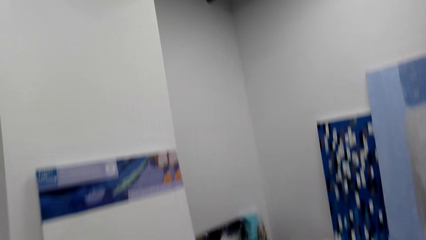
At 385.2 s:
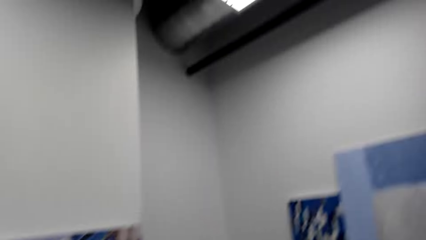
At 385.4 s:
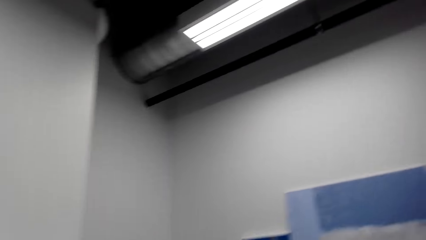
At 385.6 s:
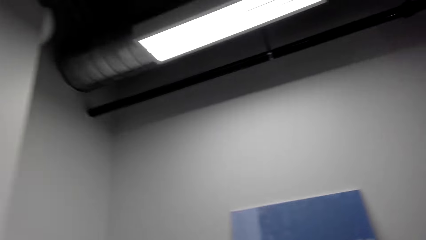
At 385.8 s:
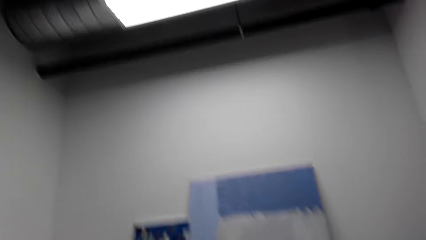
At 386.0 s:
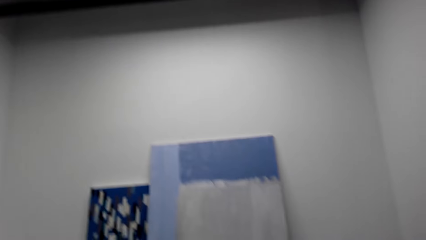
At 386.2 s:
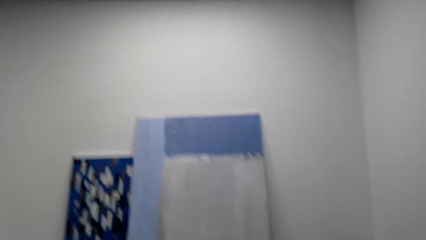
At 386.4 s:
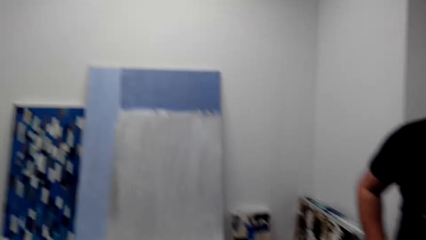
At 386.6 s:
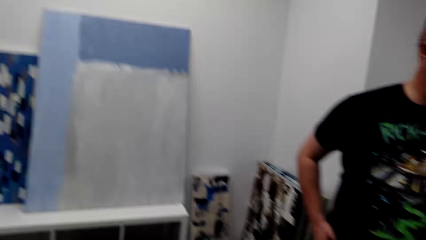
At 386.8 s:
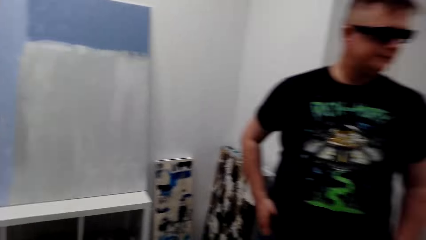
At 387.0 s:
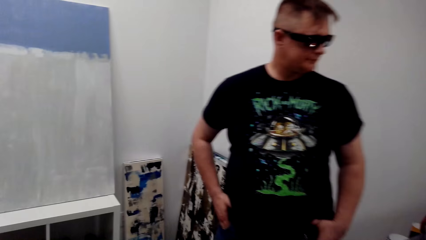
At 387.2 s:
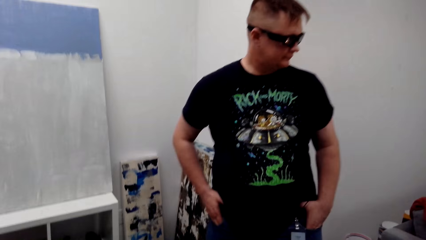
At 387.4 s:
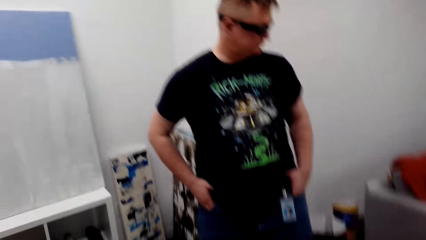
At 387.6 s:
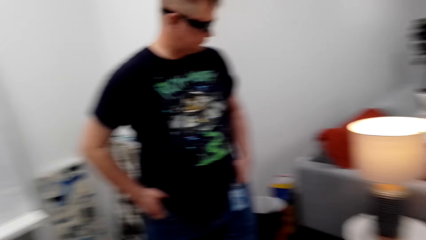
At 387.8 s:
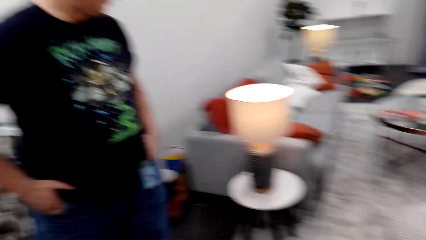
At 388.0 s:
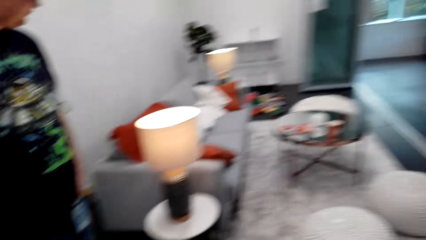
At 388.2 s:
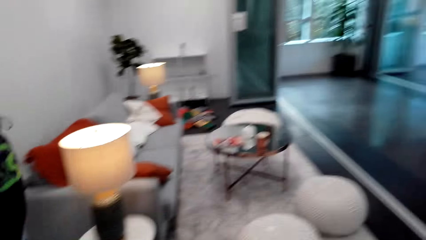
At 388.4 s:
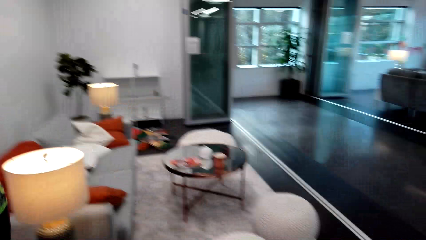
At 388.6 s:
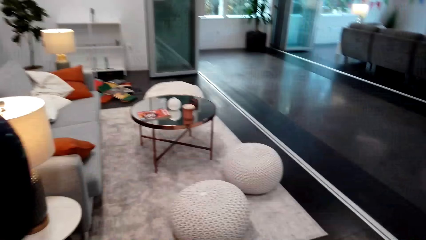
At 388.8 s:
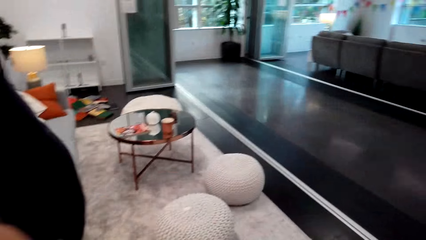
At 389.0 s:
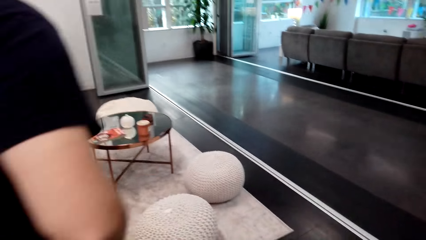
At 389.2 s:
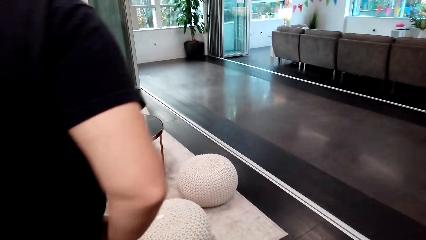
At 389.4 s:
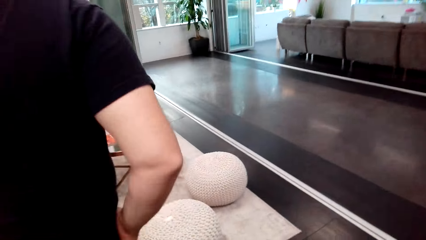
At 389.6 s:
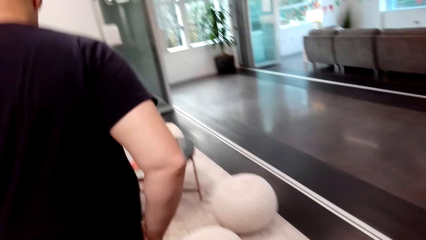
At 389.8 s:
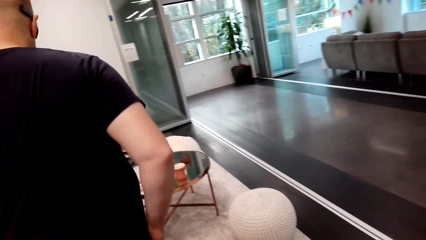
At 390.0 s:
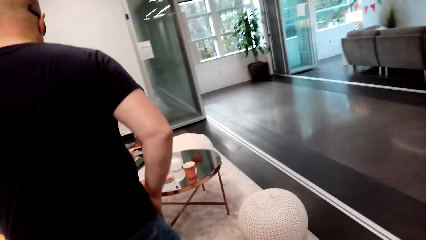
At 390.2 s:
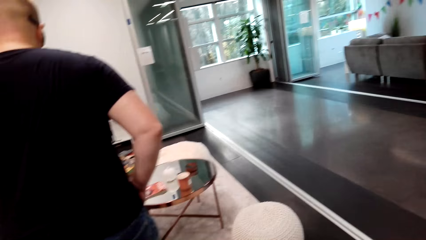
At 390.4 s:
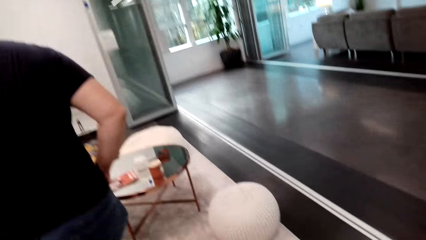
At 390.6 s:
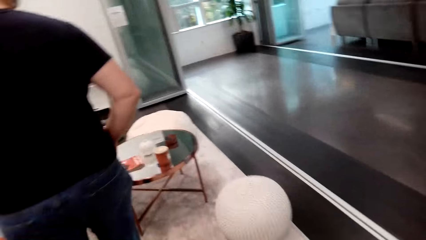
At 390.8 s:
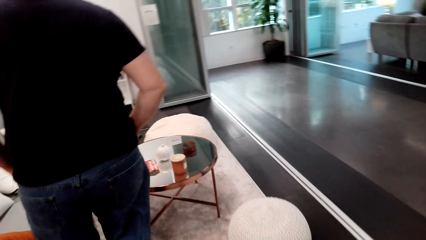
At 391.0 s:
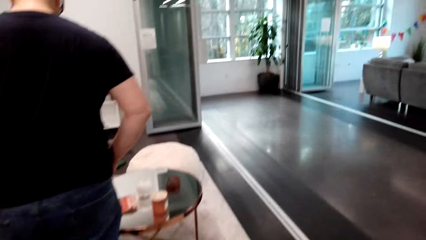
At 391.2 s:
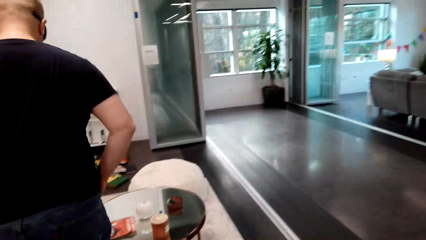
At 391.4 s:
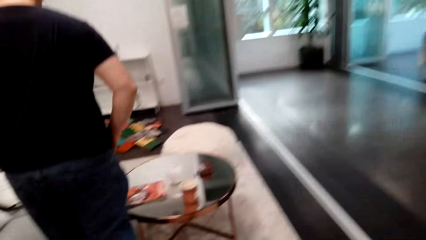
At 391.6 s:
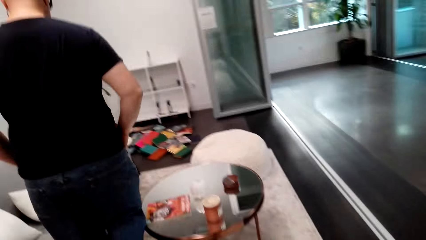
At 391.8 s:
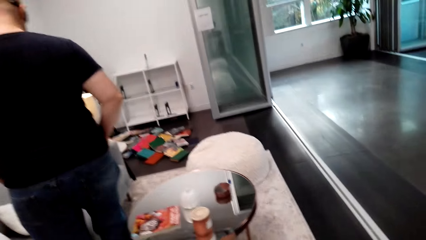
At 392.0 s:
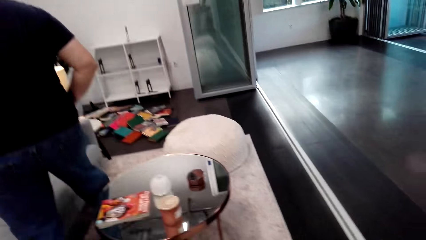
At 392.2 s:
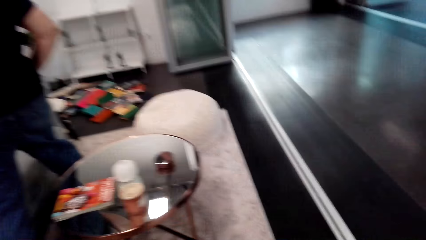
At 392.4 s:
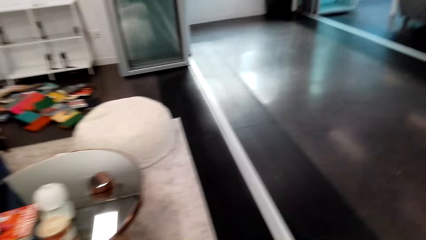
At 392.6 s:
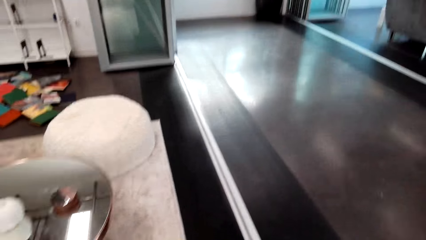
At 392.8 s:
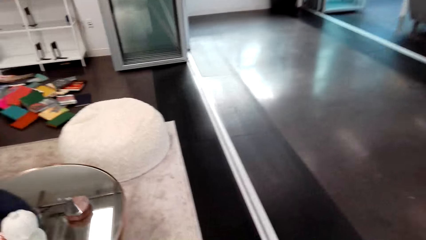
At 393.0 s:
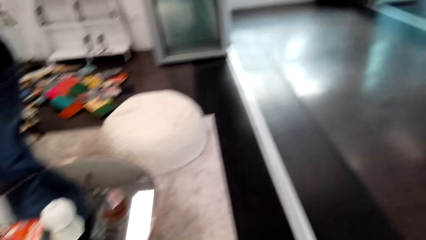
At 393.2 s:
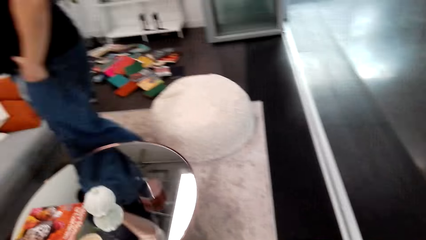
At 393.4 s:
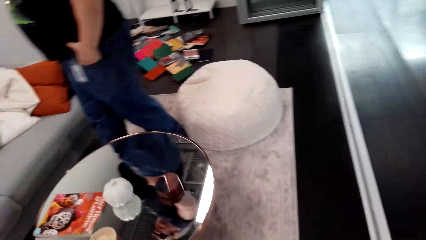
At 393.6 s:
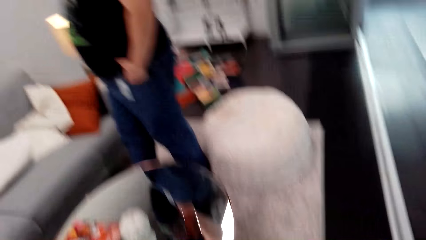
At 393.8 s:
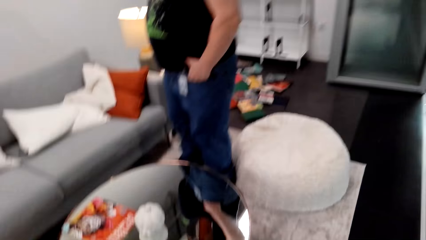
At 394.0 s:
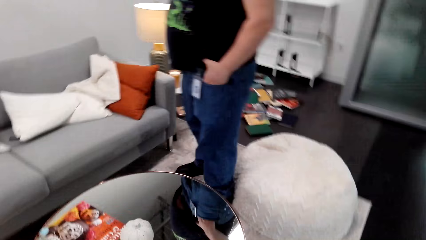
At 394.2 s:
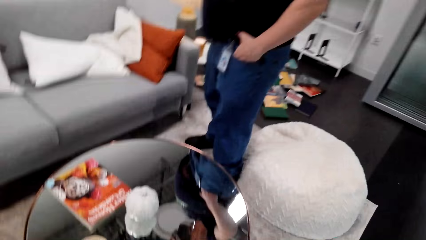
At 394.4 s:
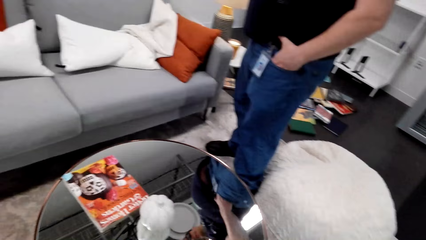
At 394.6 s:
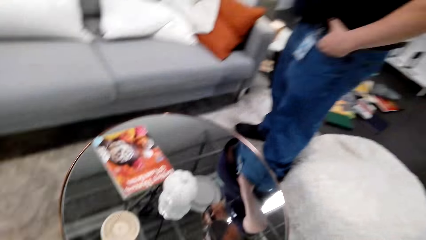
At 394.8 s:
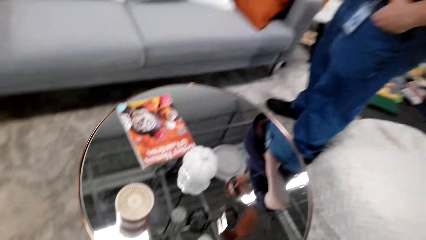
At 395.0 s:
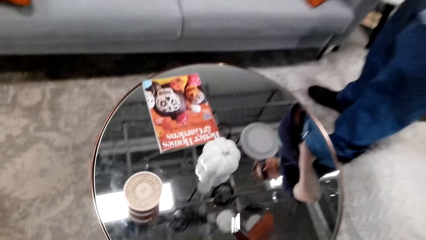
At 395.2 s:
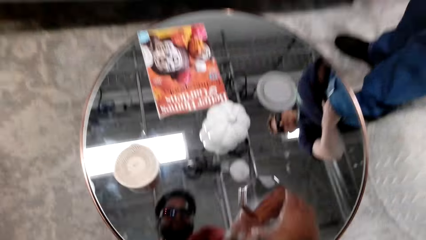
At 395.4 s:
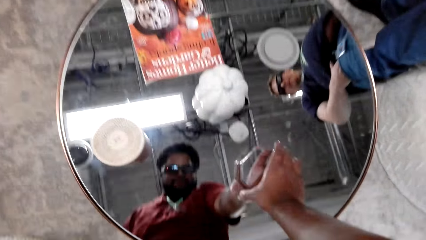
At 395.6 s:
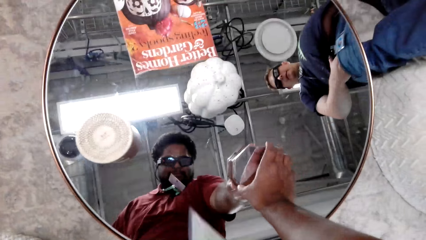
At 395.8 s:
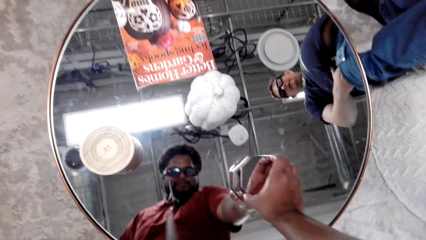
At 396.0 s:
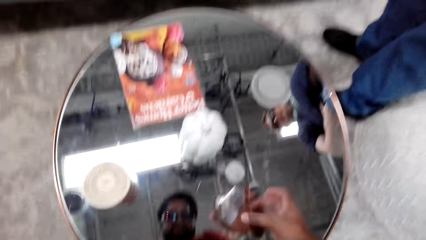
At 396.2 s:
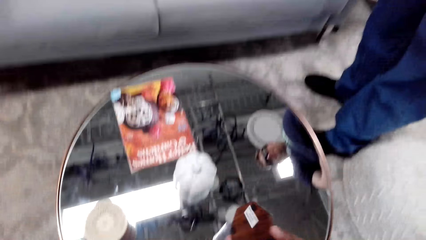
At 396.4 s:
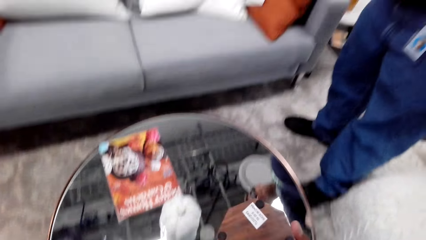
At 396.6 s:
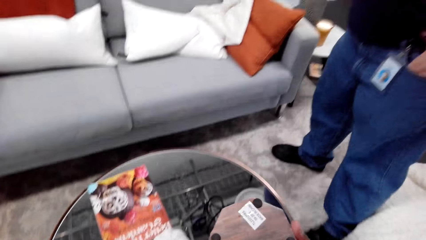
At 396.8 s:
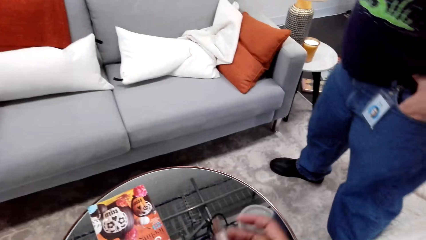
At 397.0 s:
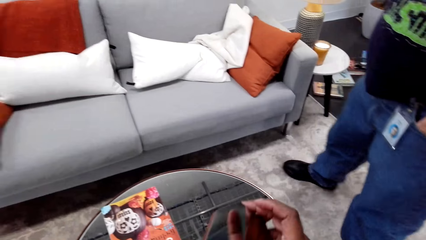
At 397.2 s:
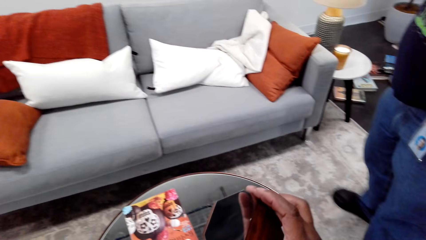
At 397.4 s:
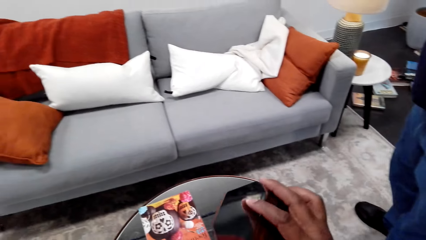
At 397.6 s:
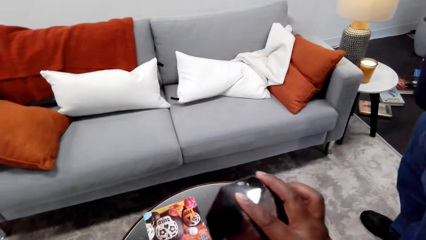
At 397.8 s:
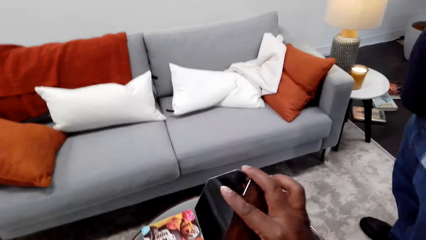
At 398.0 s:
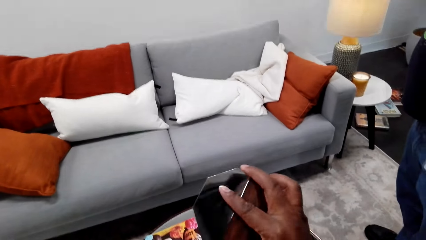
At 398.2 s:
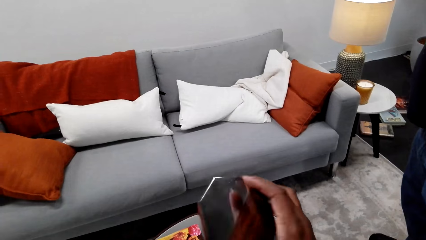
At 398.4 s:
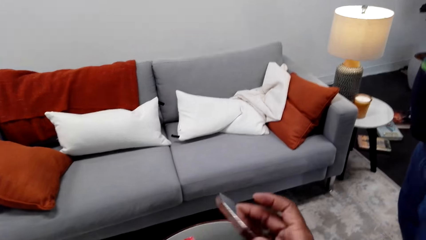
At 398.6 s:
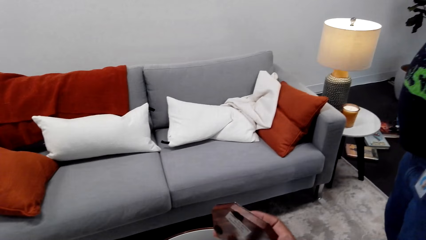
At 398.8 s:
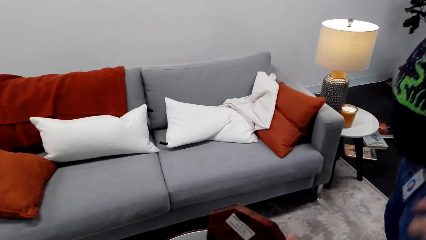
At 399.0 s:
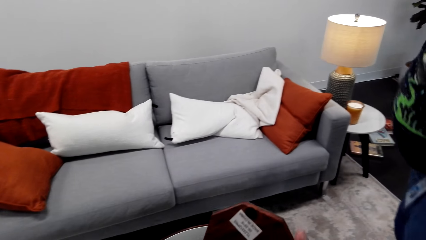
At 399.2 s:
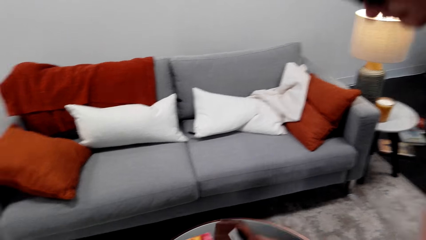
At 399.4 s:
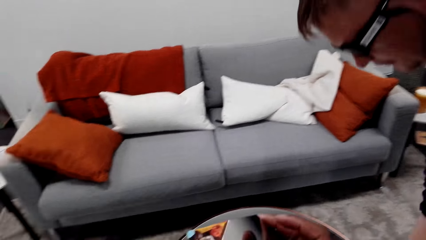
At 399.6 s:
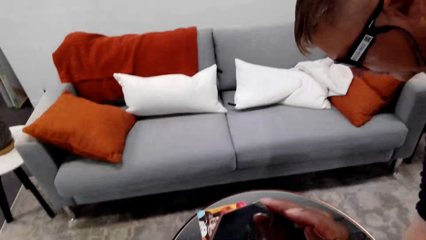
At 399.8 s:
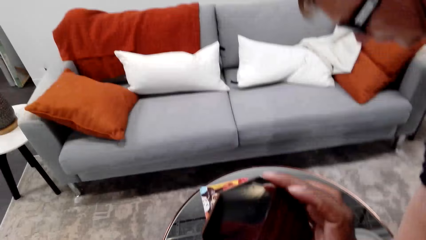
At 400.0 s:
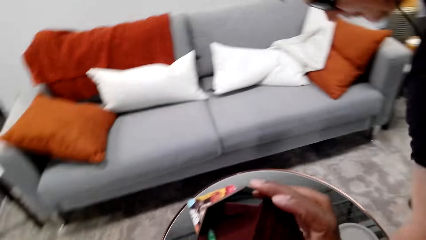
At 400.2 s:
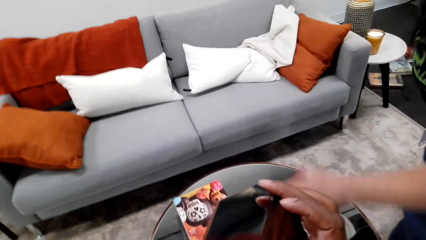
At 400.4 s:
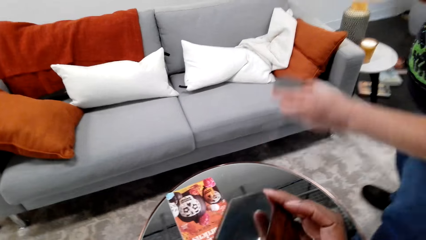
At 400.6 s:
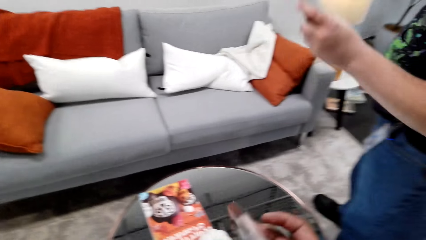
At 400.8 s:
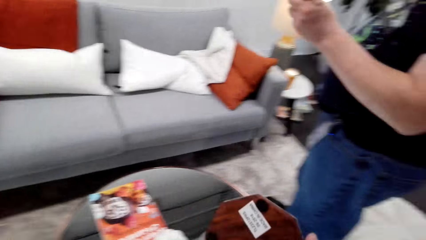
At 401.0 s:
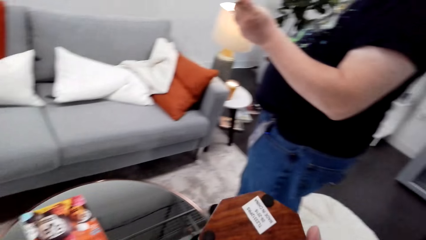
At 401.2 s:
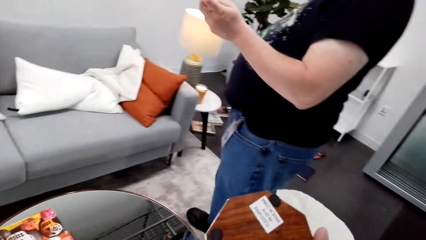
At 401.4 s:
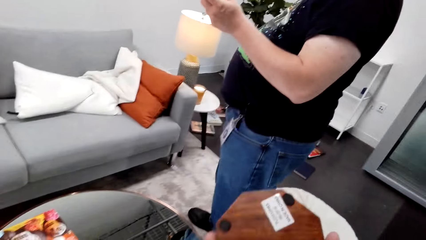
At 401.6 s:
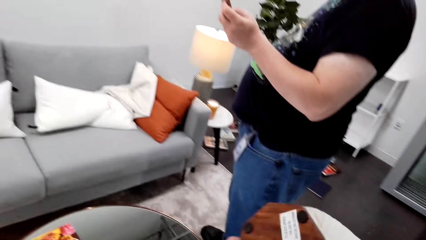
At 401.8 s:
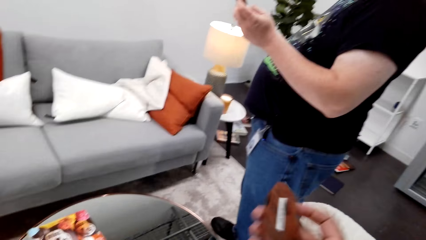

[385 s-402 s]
The camera wearer looks around. A man puts the hands in the pocket and walks away from the paints. The man moves. The camera wearer moves, bends, and picks up a coaster from the table. They look at the coaster. The man looks at something. The man picks up the coaster from the table.
